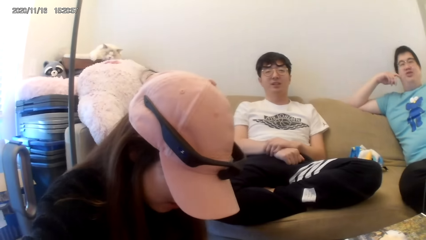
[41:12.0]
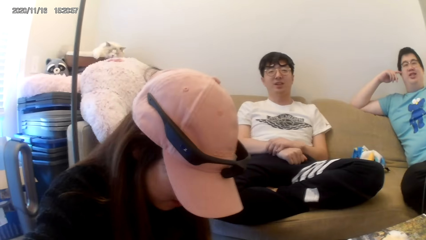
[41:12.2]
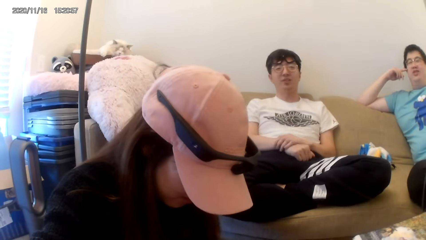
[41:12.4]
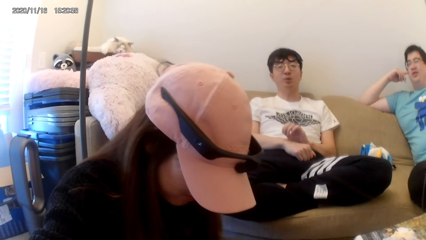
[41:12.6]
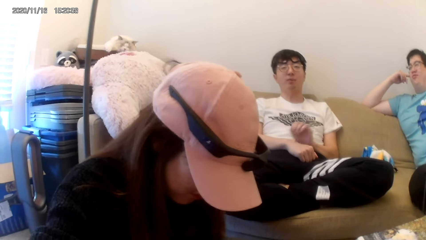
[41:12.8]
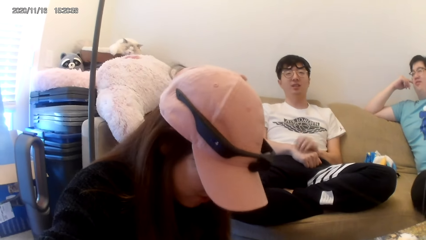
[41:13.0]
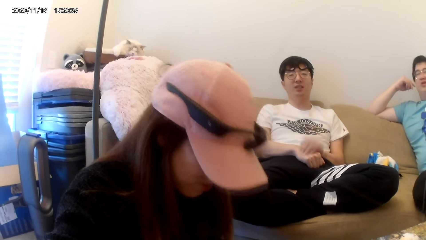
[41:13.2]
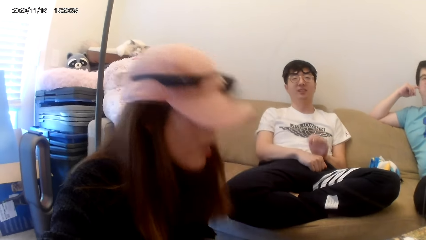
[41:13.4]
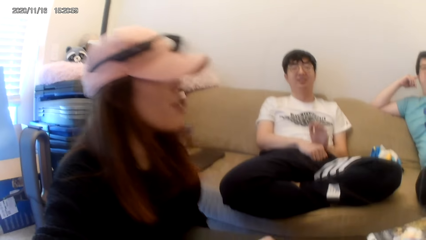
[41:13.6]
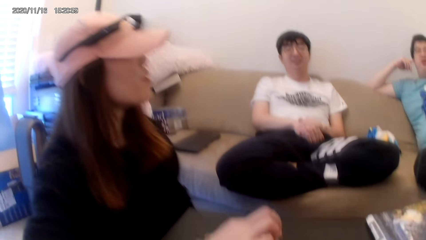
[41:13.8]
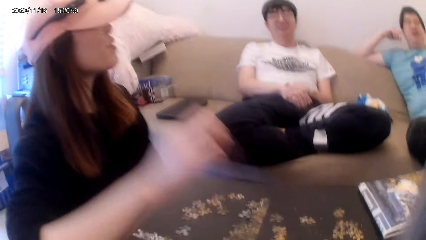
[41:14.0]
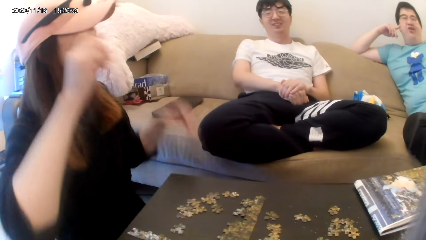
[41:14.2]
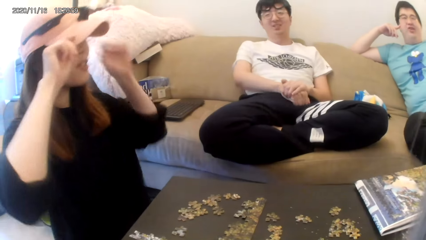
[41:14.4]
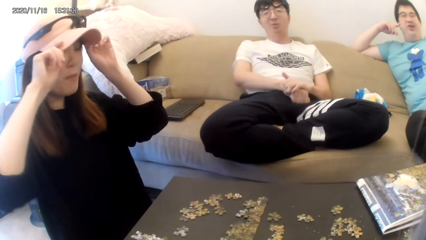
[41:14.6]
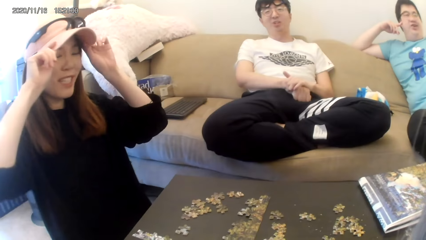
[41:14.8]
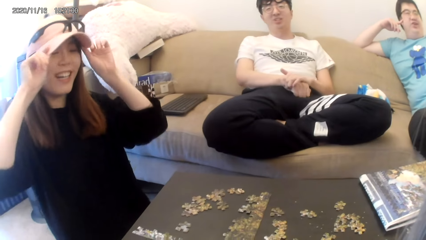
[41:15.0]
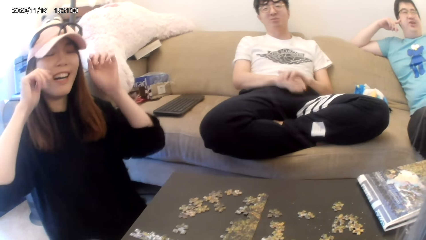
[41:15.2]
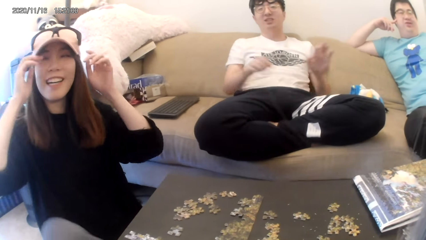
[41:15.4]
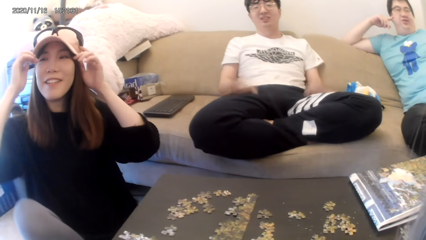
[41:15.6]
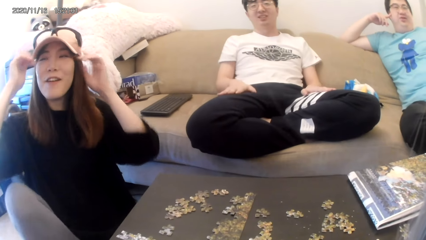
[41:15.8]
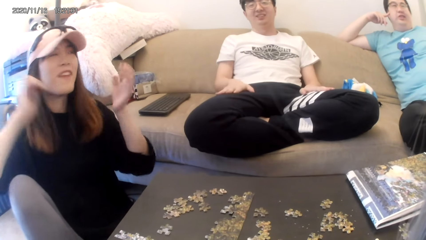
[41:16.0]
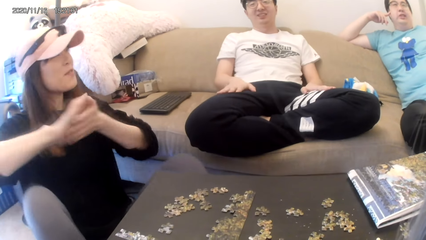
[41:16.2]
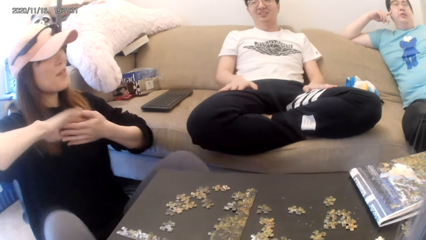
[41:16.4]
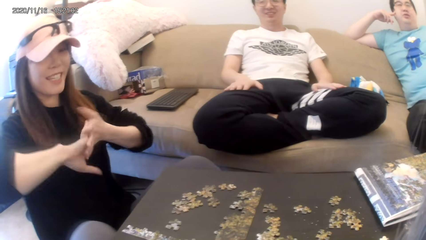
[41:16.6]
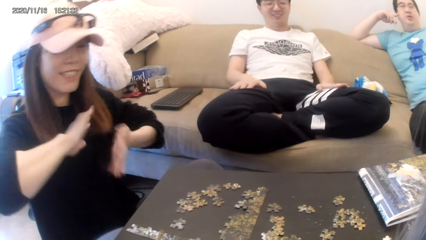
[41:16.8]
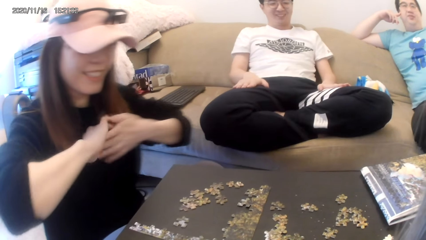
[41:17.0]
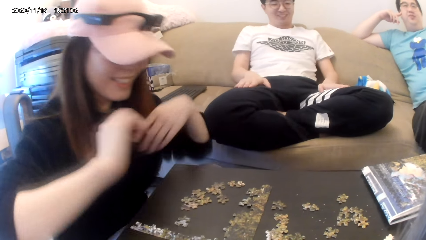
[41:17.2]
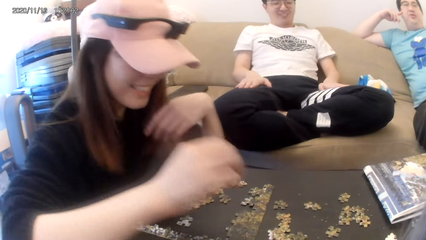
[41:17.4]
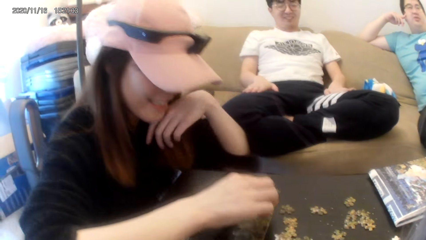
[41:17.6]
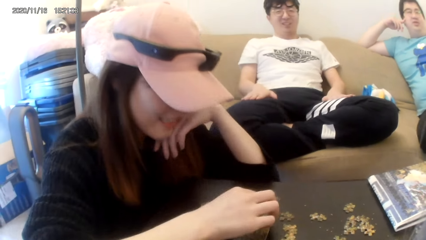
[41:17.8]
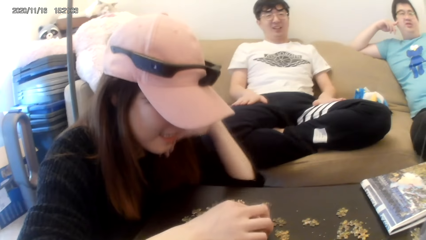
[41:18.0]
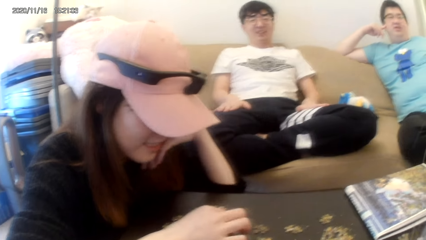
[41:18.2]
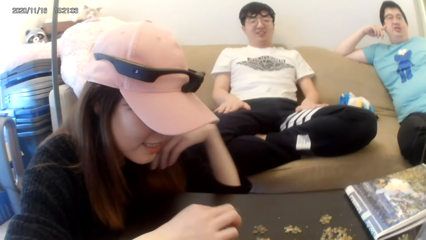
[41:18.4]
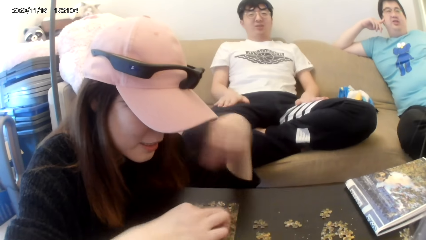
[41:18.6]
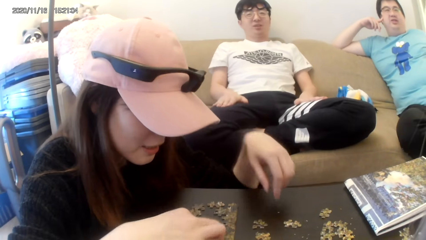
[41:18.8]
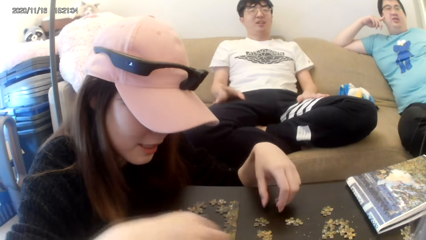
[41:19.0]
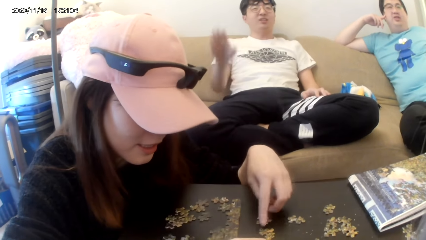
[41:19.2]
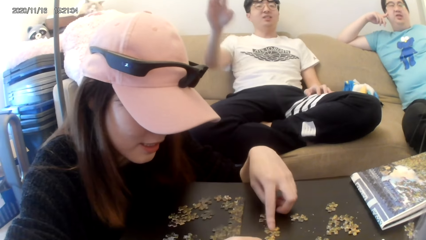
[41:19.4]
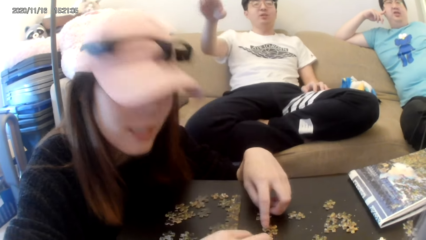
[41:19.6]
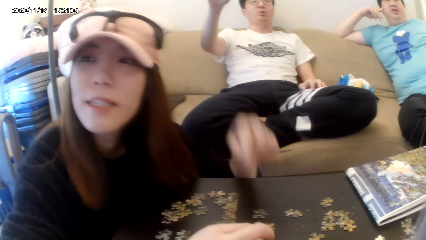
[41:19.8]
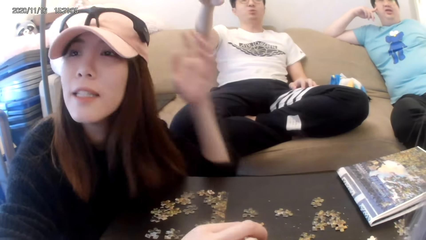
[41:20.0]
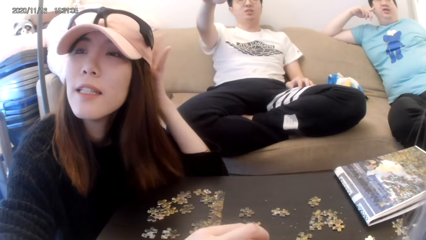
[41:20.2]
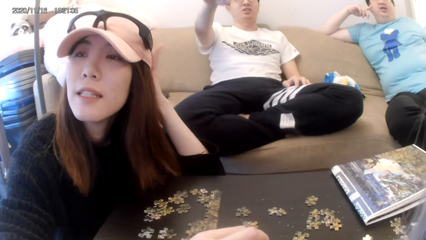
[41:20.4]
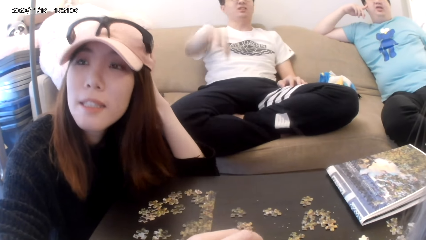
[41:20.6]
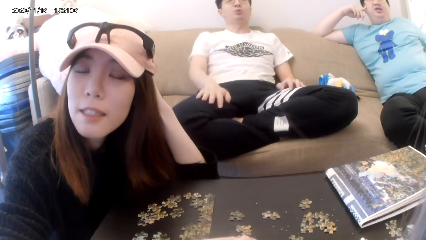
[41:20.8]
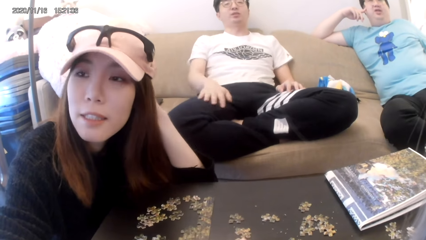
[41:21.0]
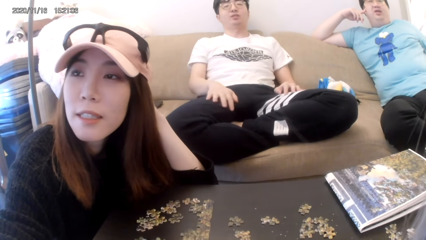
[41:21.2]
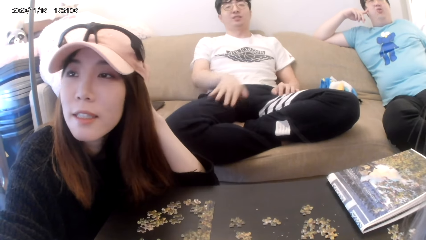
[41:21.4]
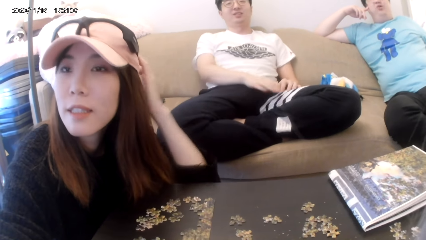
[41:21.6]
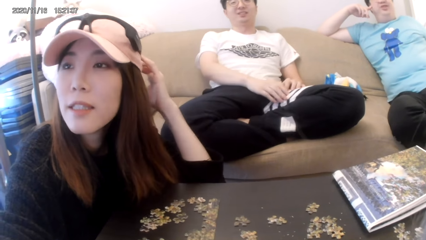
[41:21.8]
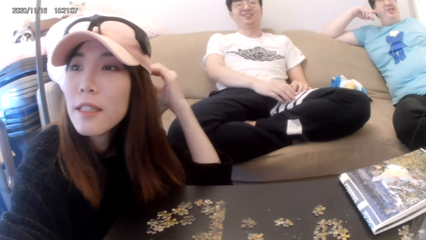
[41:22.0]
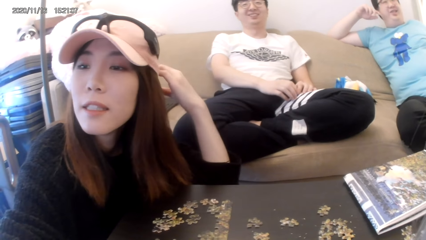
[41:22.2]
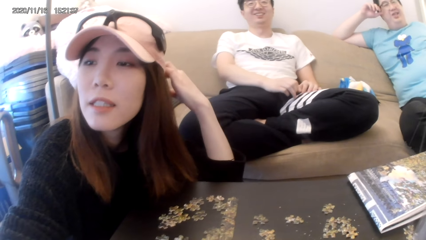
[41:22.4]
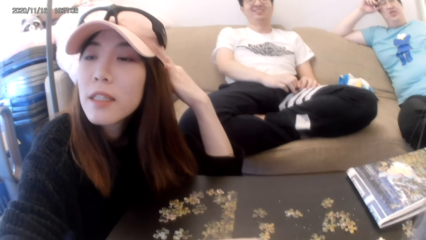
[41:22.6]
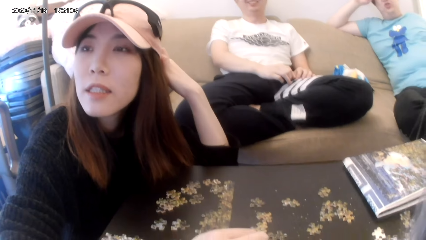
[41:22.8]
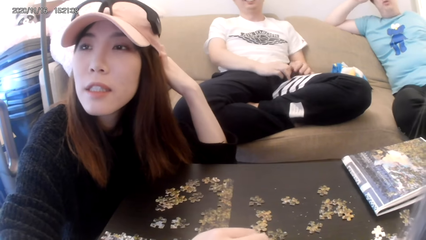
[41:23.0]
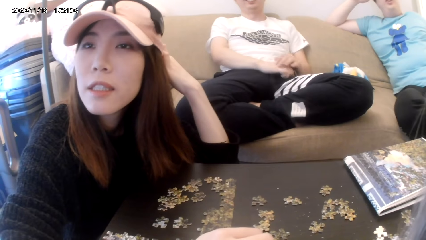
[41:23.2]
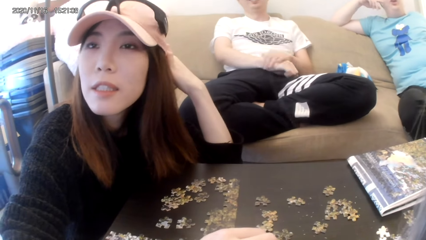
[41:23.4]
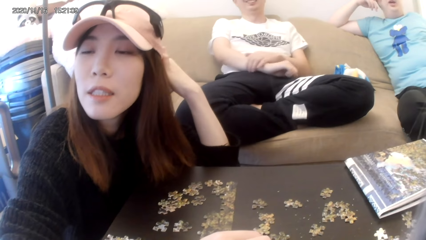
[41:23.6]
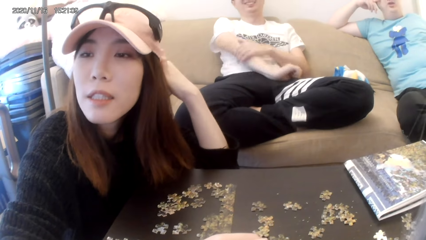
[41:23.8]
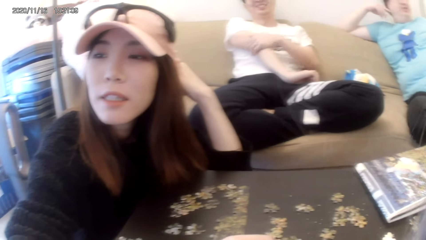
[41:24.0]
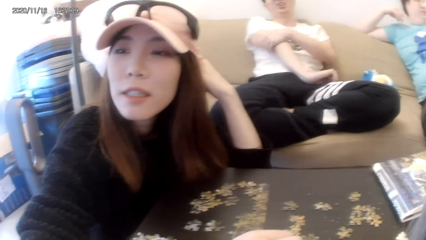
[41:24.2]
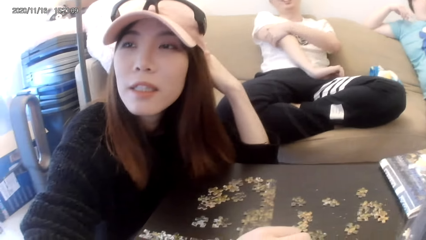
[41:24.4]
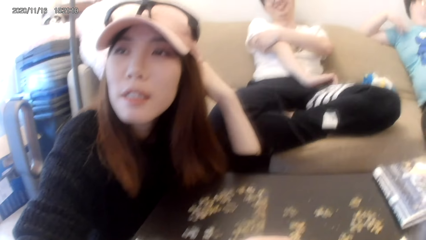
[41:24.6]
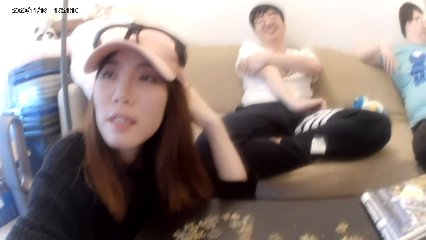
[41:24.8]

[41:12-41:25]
The woman makes up the cap. She arranges the puzzles.

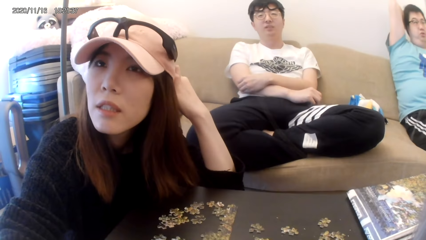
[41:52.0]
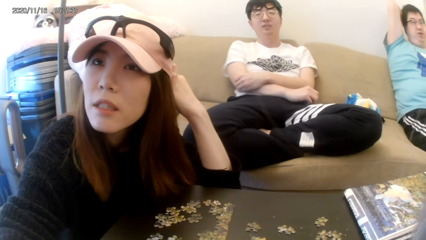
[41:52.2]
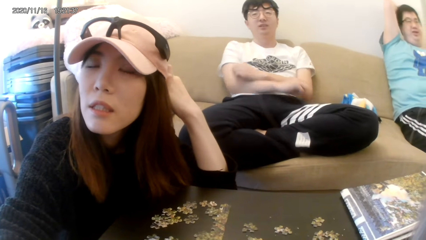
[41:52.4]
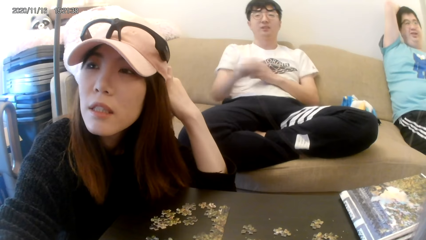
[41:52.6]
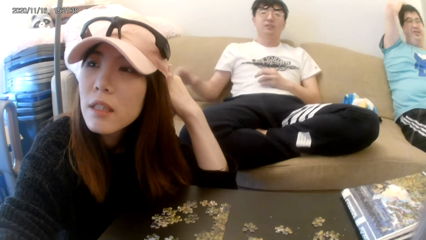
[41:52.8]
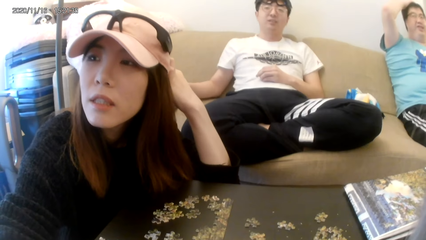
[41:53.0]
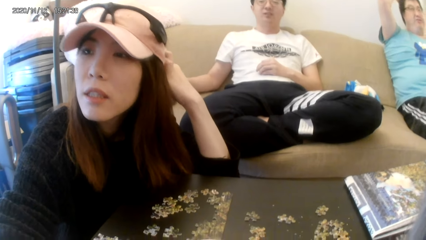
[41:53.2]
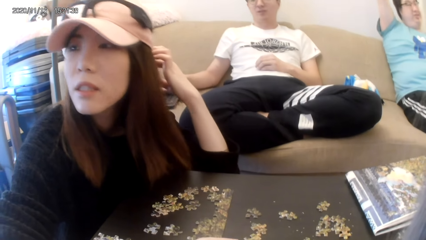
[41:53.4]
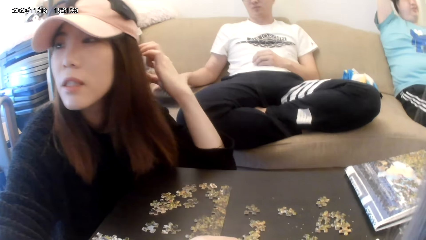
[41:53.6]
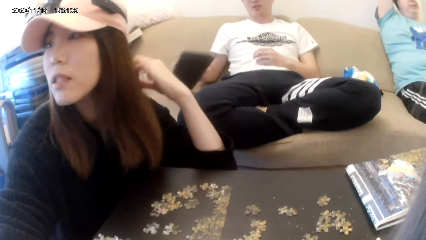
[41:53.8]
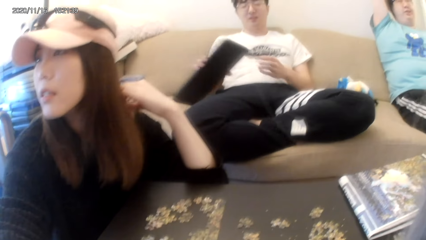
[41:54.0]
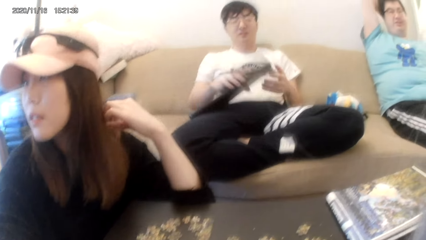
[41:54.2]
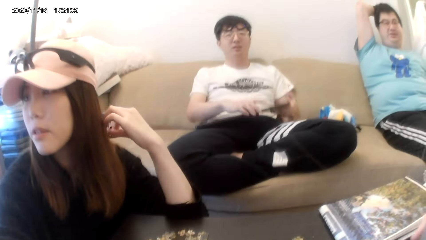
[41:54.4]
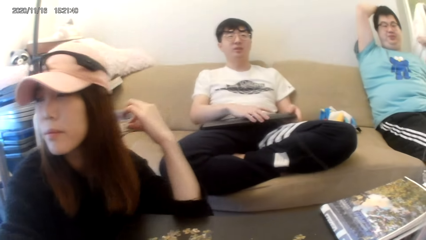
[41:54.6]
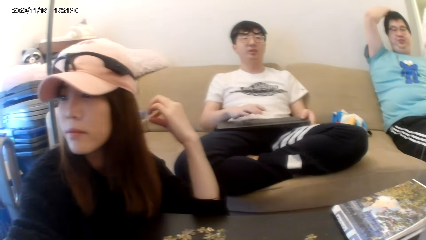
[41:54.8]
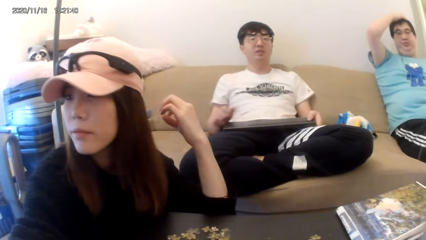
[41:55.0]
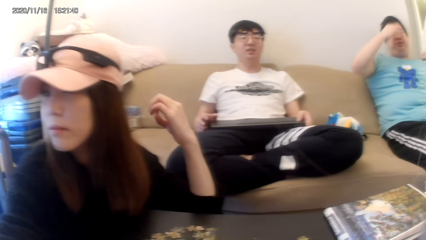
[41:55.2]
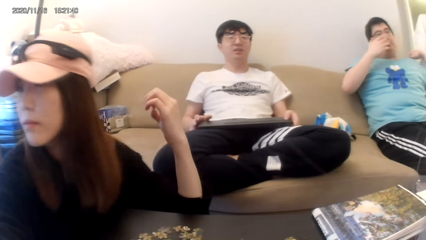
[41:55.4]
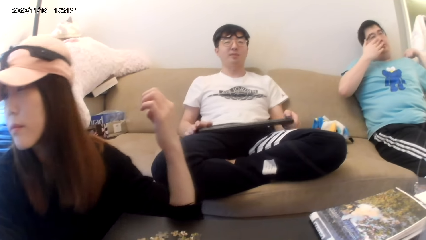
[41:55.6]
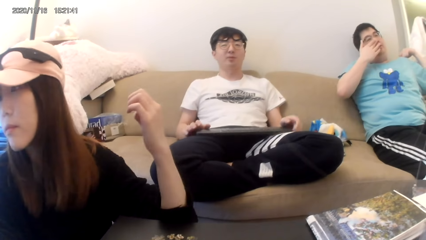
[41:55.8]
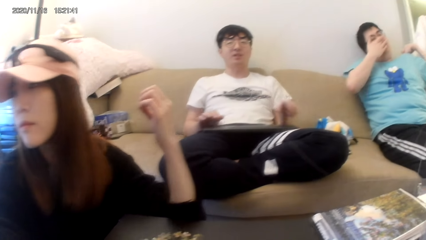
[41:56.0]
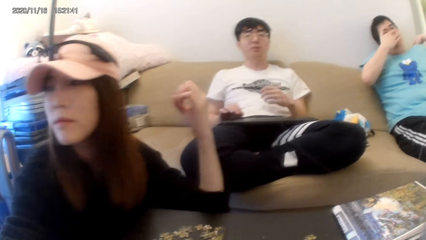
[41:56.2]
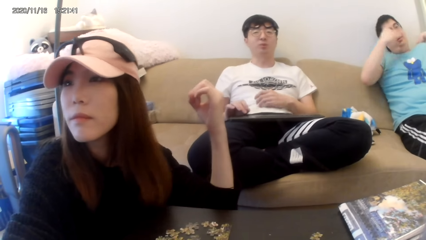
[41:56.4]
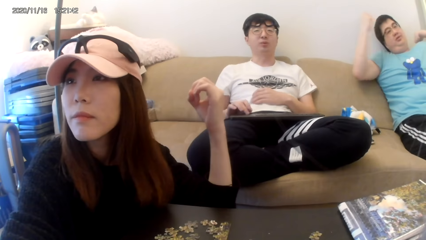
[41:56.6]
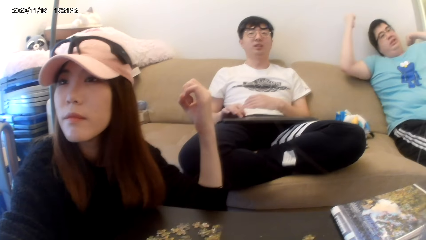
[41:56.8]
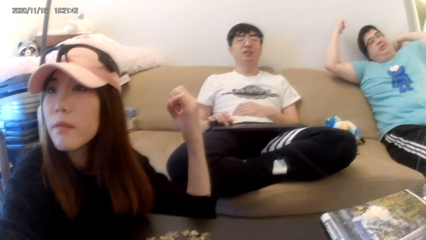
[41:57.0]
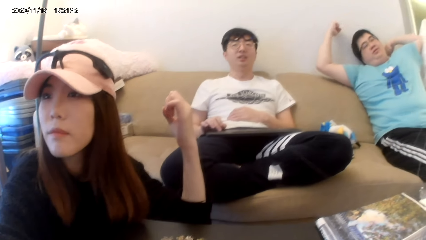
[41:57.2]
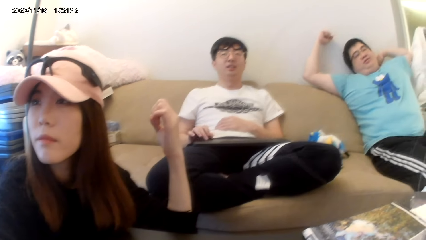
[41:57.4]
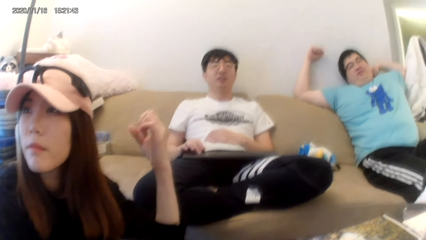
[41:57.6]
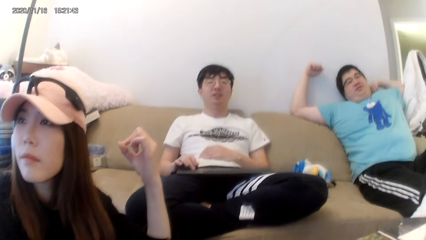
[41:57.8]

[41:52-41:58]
A man picks up the keyboard.
